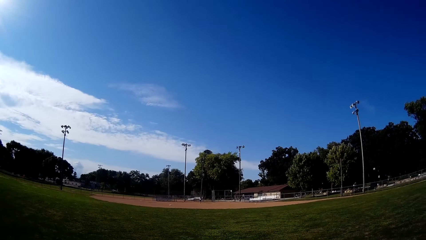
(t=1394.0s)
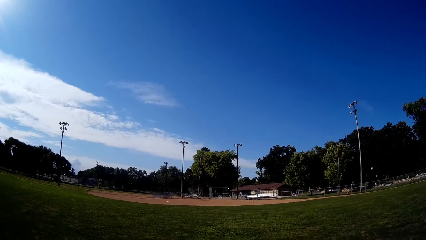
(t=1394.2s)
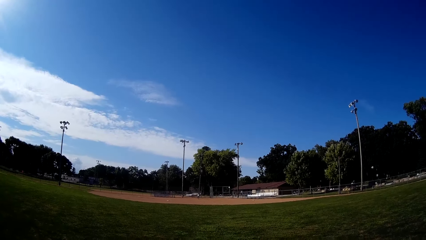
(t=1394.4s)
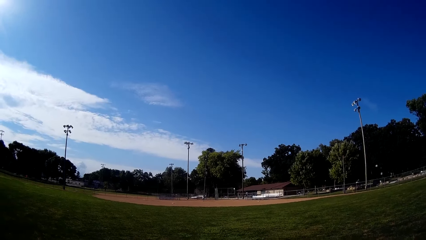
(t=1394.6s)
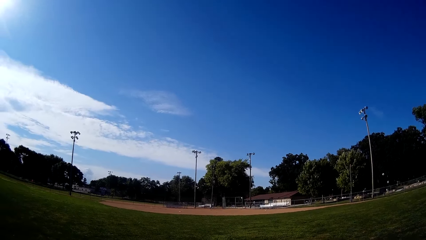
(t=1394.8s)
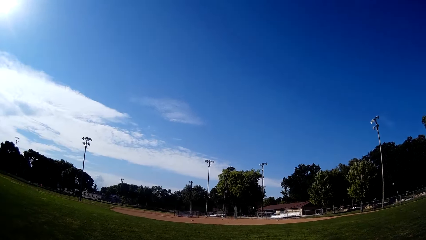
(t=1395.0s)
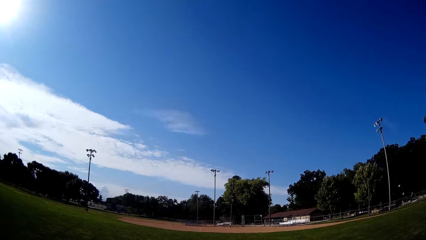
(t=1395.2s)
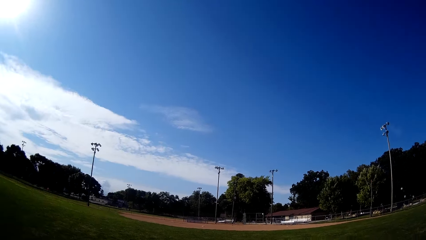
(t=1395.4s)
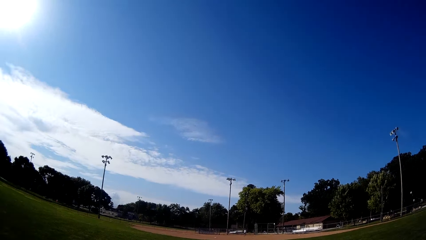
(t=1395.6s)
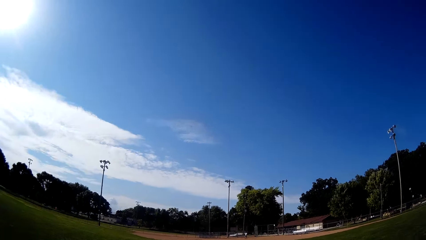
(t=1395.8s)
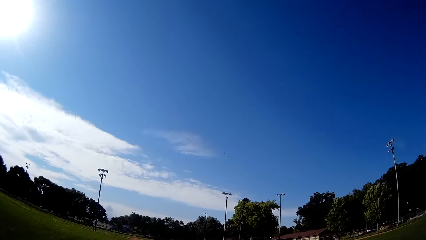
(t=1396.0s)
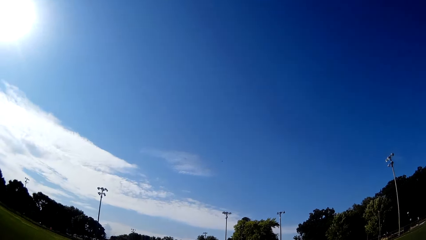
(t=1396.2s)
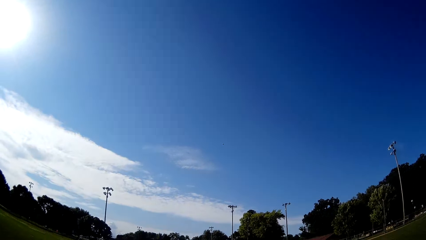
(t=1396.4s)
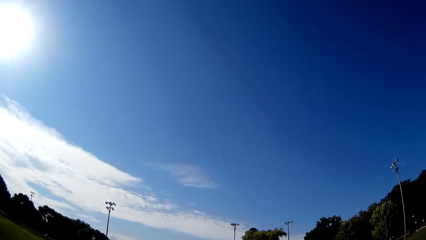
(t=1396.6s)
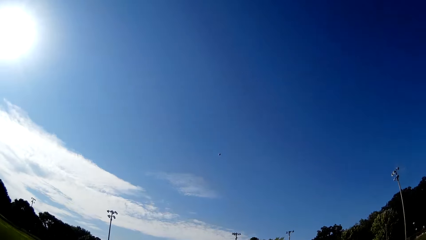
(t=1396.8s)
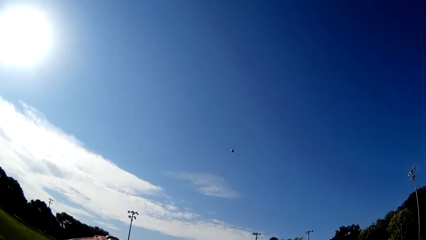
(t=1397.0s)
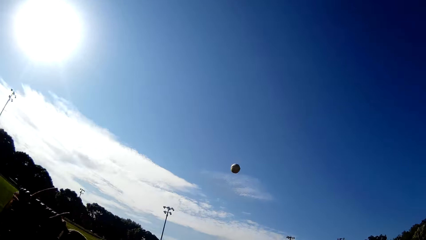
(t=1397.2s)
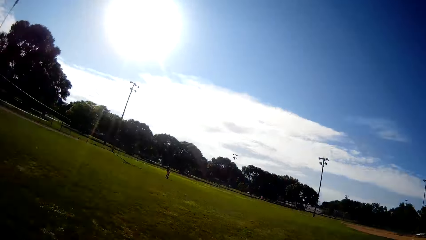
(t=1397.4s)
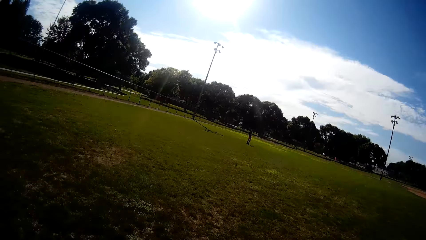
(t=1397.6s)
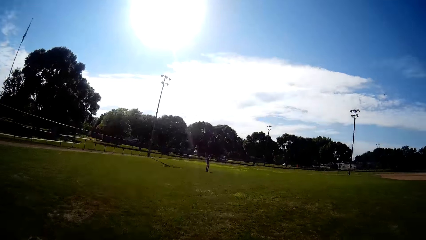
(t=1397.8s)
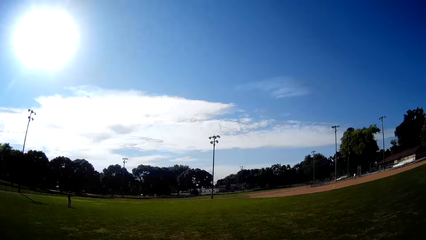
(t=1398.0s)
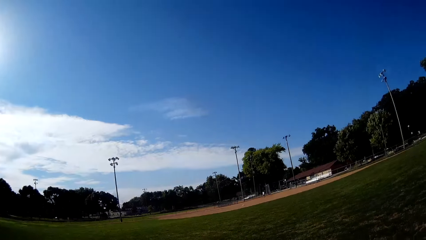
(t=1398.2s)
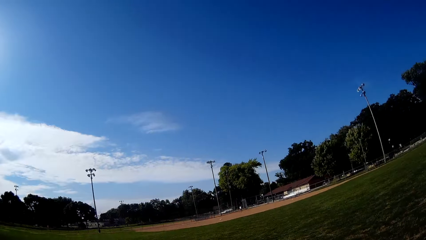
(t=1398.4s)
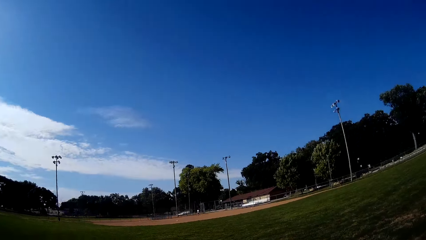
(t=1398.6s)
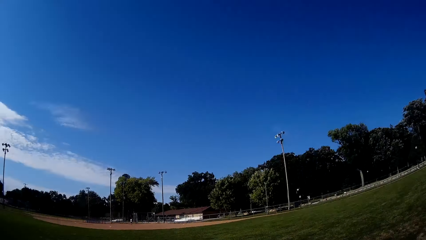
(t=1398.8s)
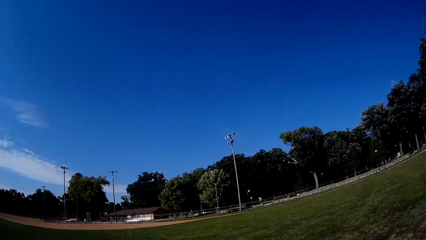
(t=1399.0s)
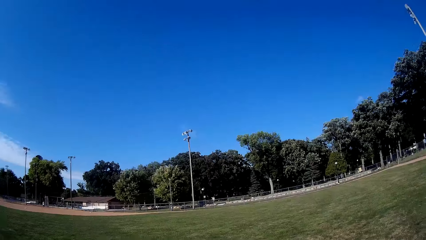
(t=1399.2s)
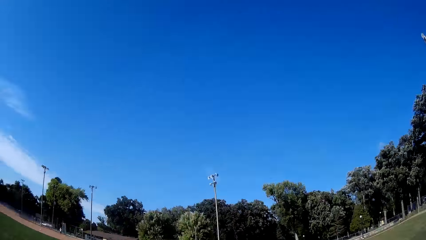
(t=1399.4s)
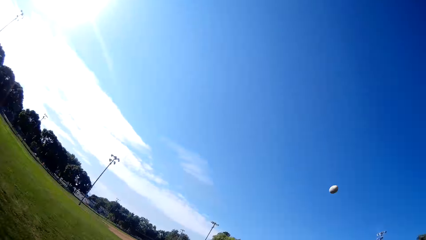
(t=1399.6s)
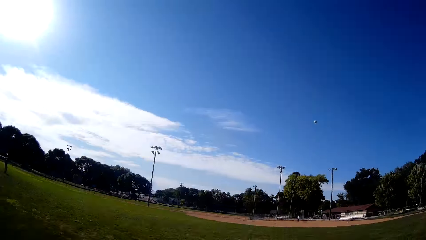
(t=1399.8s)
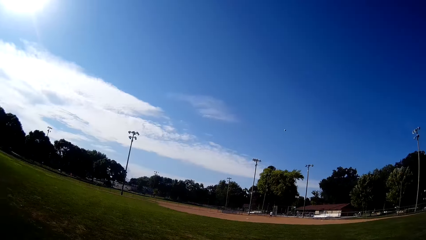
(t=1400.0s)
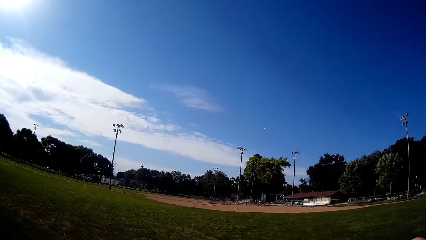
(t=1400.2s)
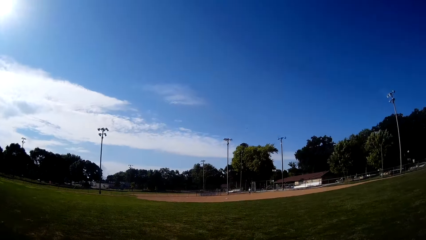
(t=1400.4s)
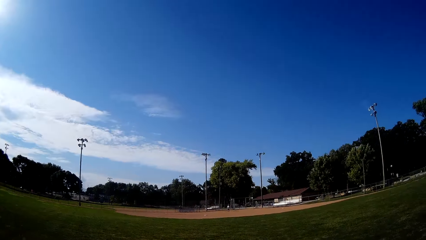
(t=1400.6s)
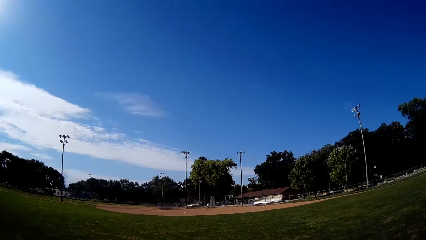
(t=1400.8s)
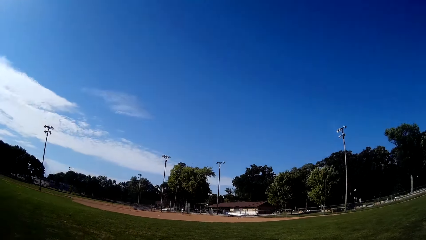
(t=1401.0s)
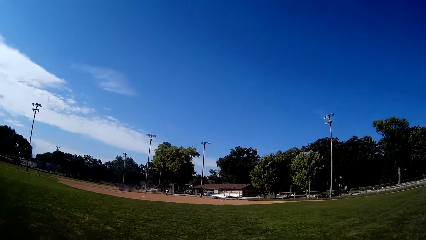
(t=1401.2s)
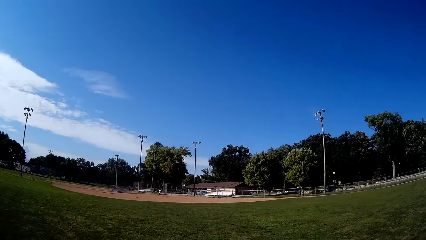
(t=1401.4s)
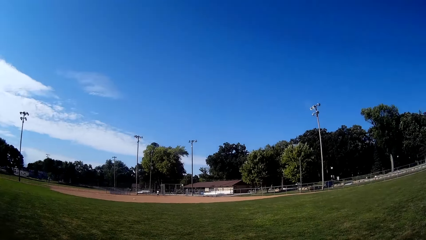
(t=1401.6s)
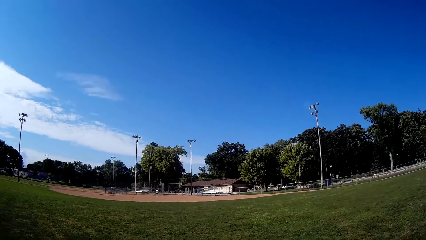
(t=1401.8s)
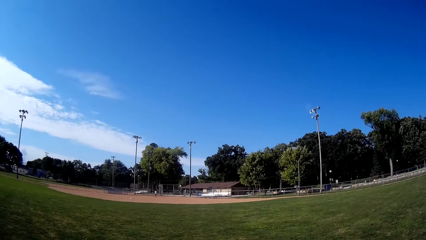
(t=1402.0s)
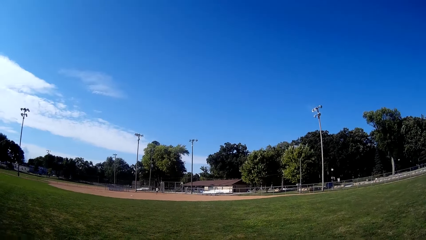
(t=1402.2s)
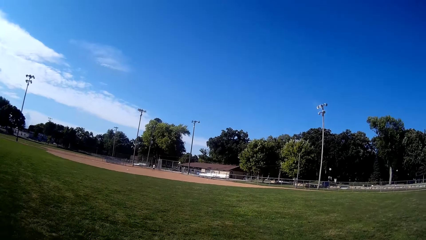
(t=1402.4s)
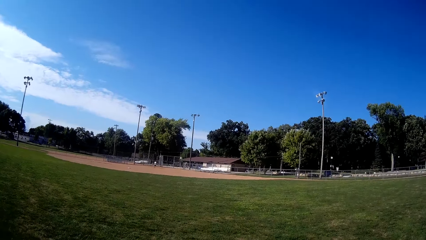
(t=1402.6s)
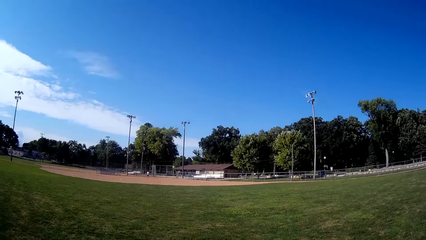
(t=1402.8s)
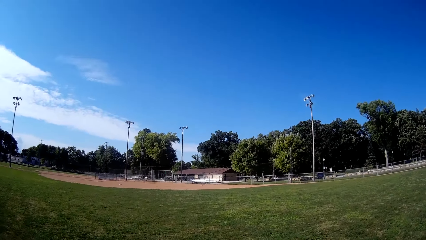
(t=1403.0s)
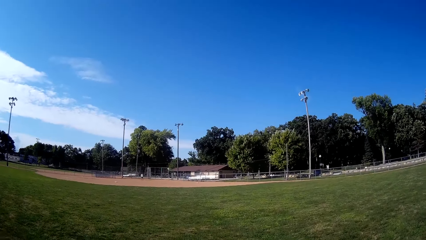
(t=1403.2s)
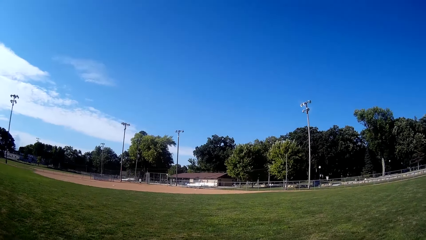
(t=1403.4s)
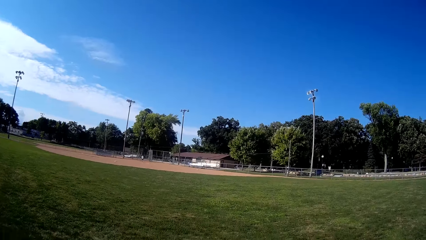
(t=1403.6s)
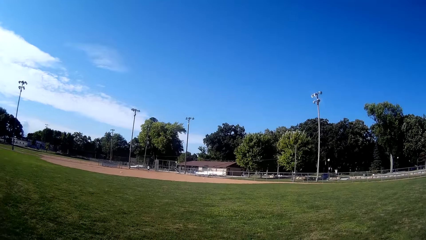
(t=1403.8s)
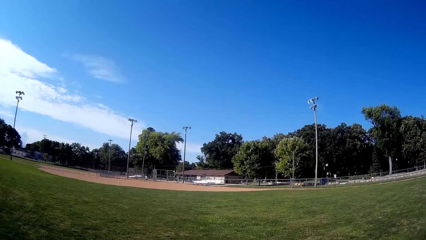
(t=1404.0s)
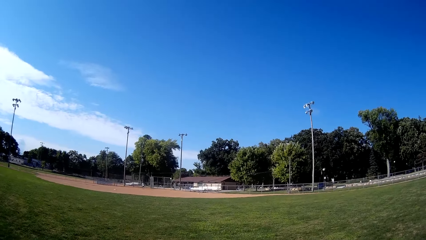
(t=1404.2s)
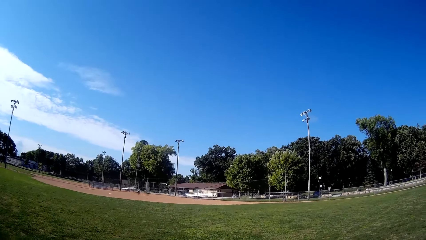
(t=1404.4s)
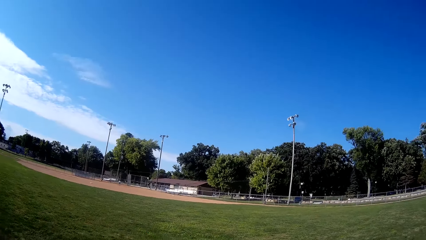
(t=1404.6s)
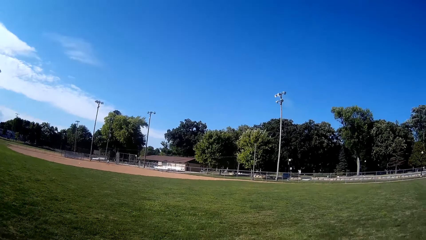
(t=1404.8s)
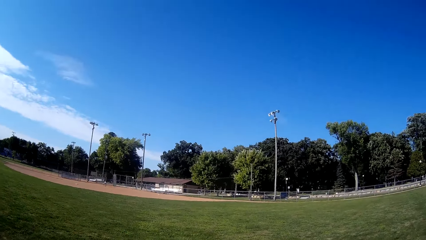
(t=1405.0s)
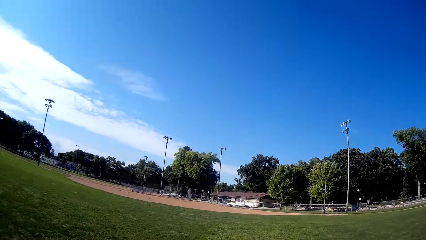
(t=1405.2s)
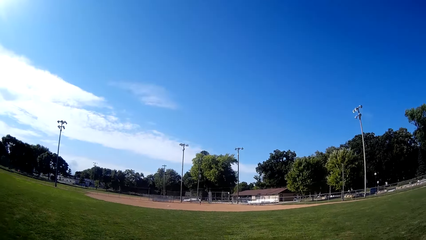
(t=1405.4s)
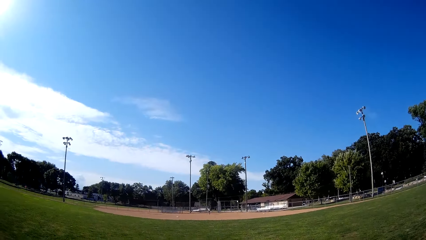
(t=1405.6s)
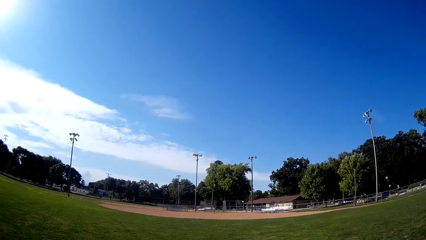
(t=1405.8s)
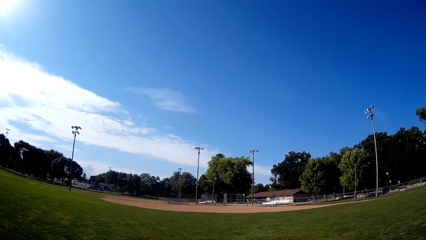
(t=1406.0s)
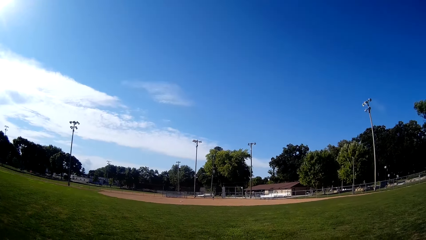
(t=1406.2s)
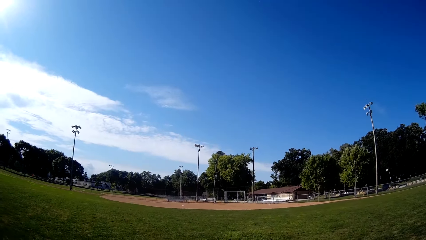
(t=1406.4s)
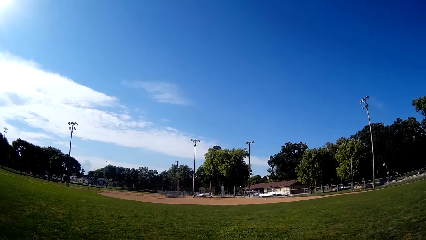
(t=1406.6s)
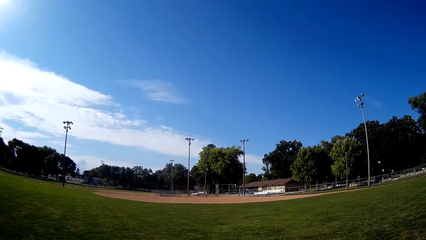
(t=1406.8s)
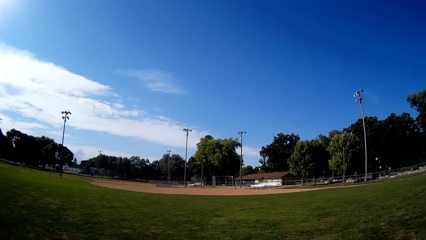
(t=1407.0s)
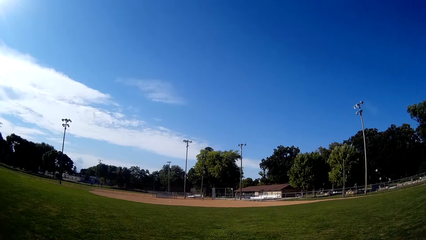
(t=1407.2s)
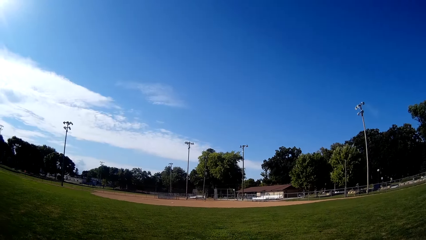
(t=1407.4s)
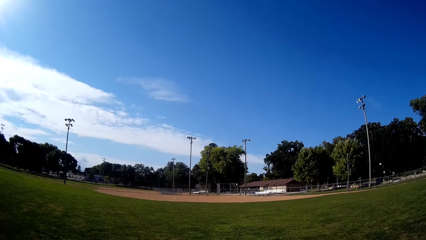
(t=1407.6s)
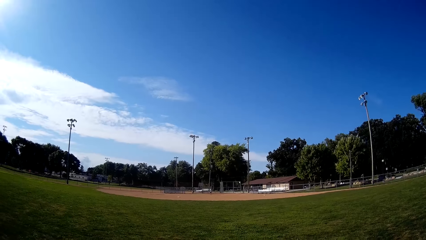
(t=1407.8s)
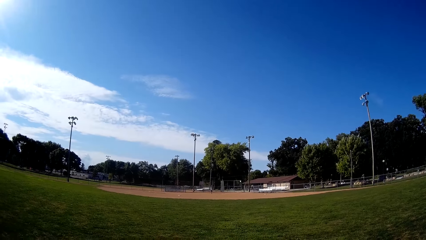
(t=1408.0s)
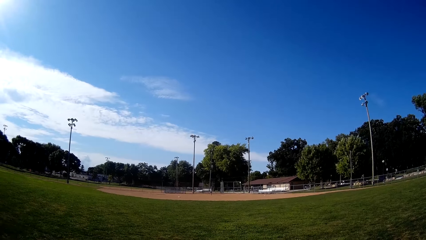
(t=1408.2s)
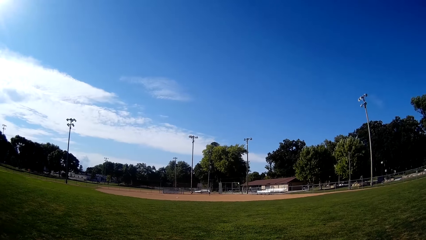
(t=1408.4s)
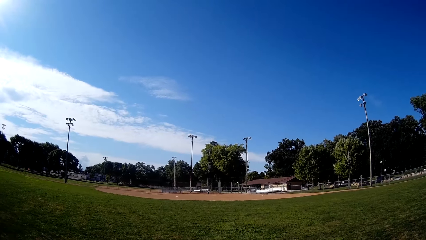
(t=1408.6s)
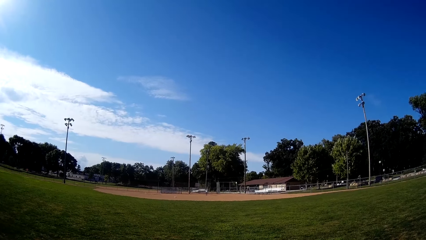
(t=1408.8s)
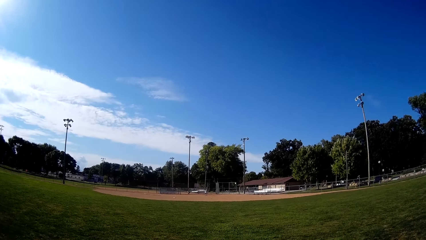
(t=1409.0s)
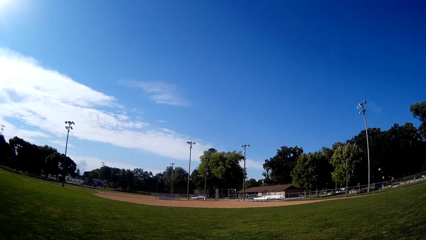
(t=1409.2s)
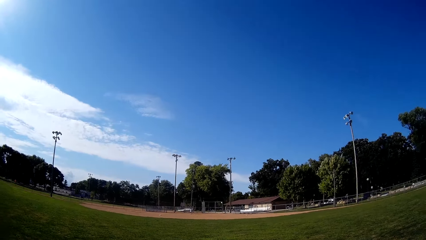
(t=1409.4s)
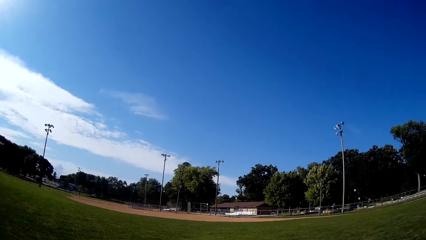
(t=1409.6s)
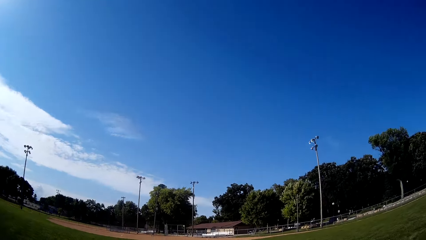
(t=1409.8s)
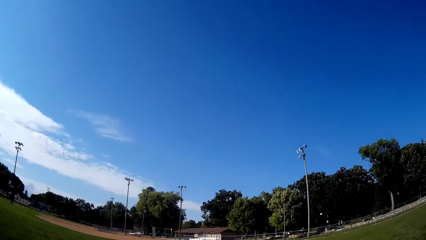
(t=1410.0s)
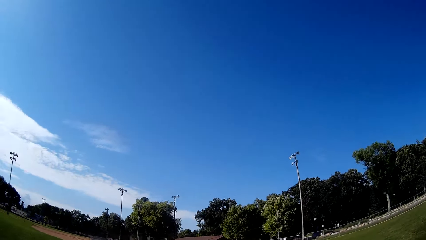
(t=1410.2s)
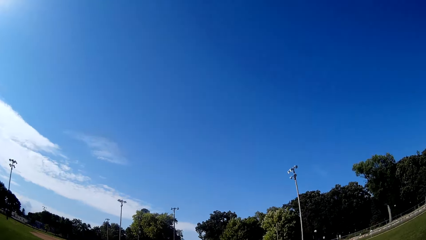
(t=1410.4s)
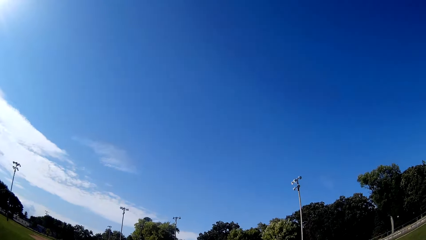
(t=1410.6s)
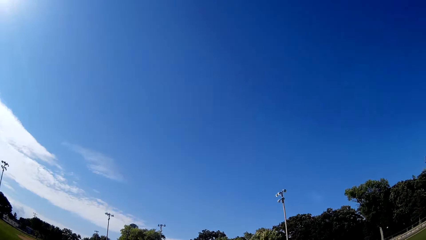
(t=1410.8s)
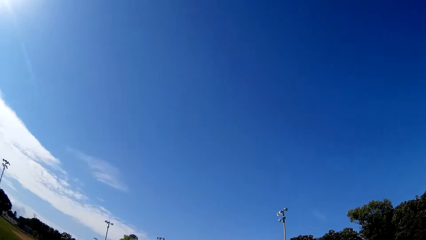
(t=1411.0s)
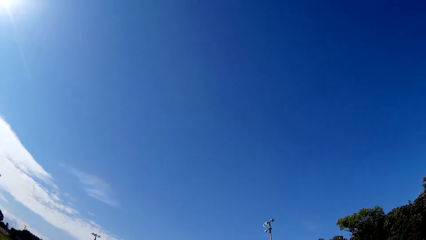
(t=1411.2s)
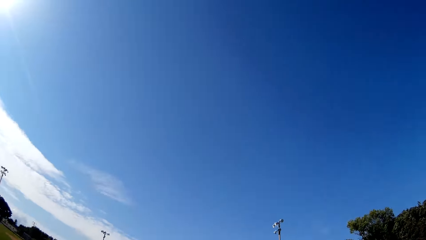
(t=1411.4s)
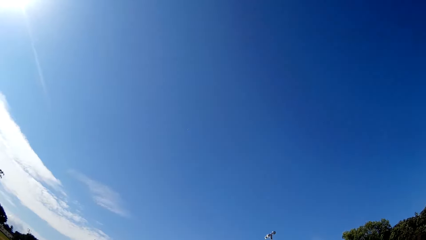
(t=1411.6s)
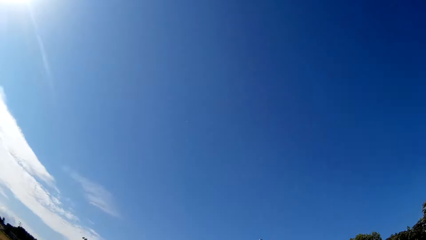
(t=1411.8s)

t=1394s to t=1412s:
A man bats the baseball to the camera wearer. The camera wearer catches the baseball with the glove in his hand. He moves. He pitches the baseball to the man. He looks around. He times the baseball. The man bats the baseball to the camera wearer. The camera wearer runs towards the direction of the baseball.
